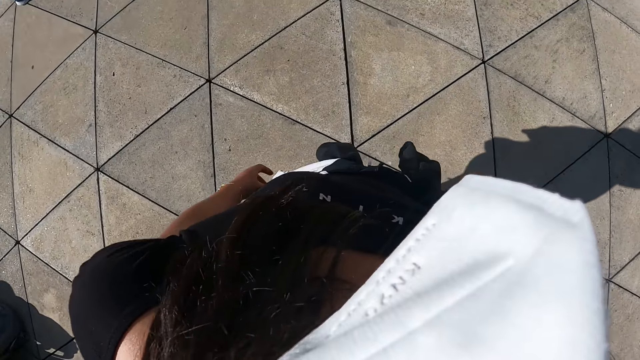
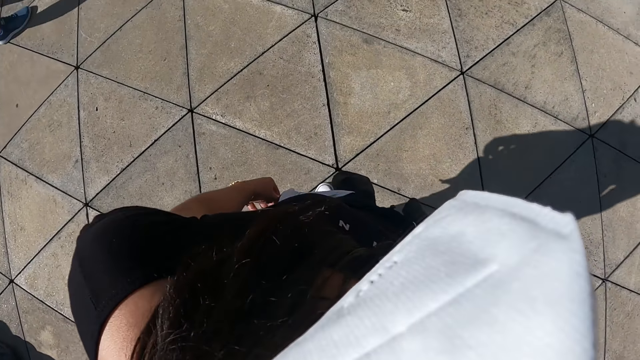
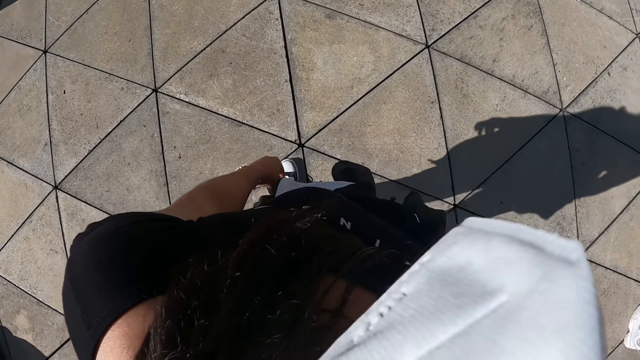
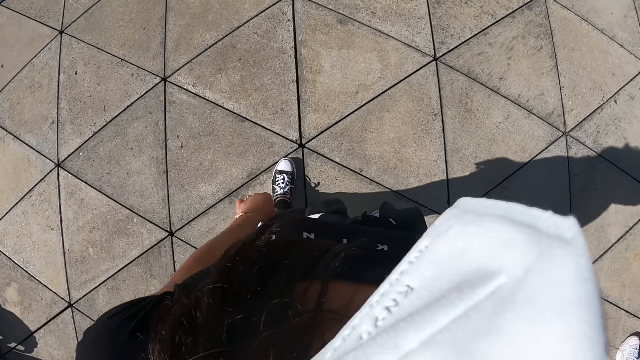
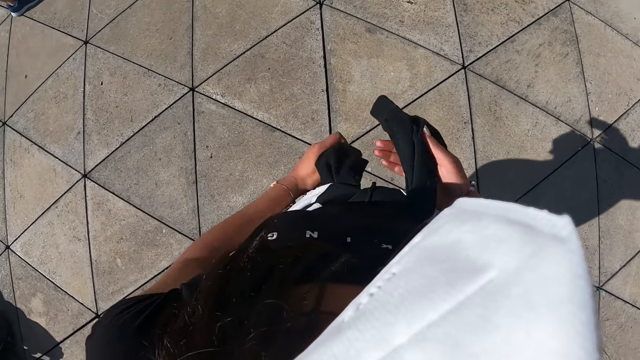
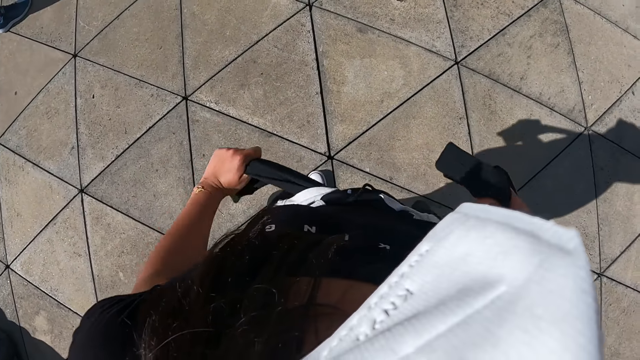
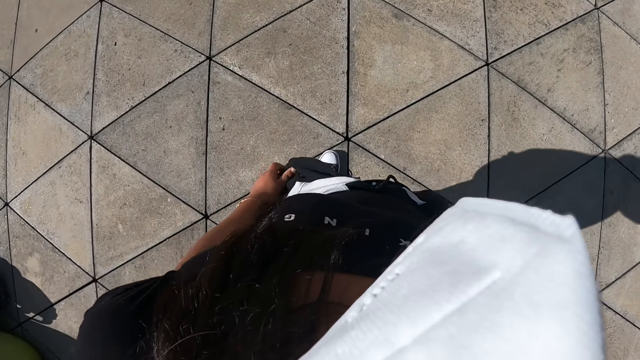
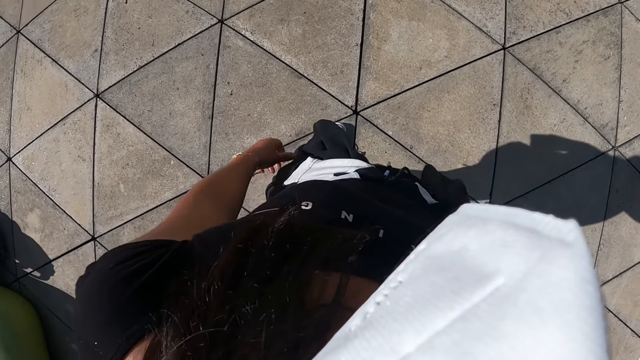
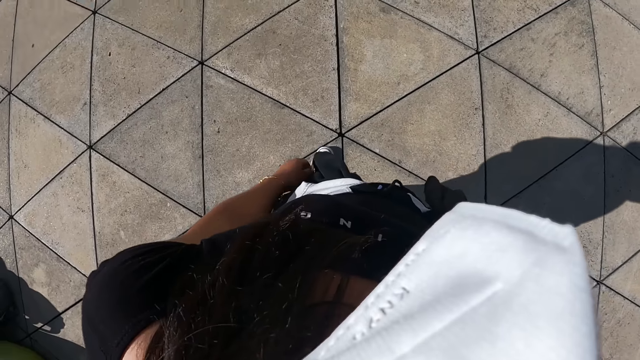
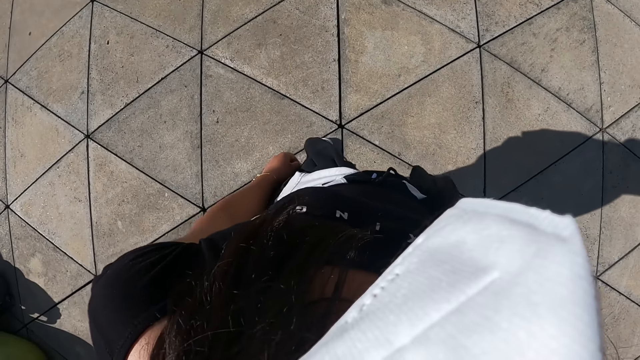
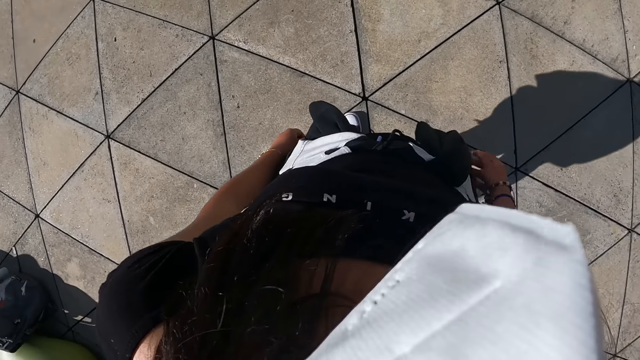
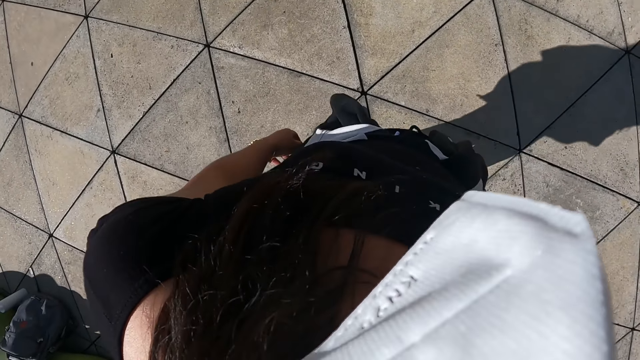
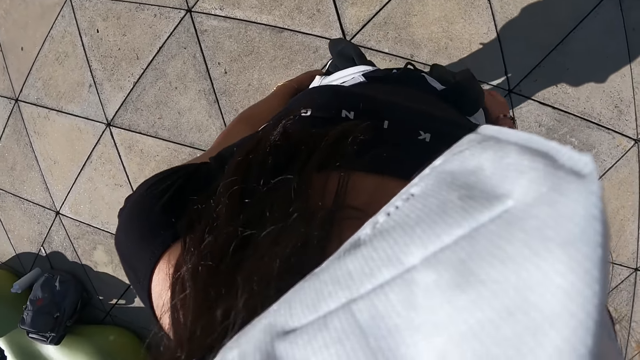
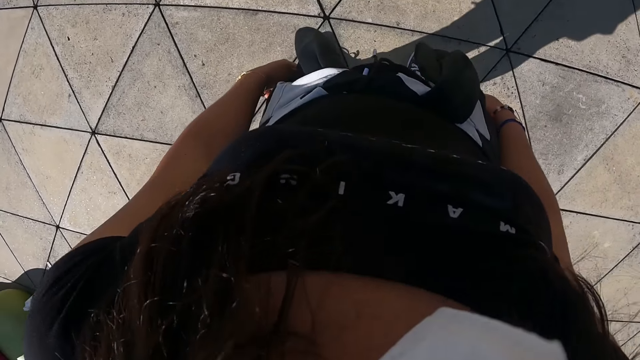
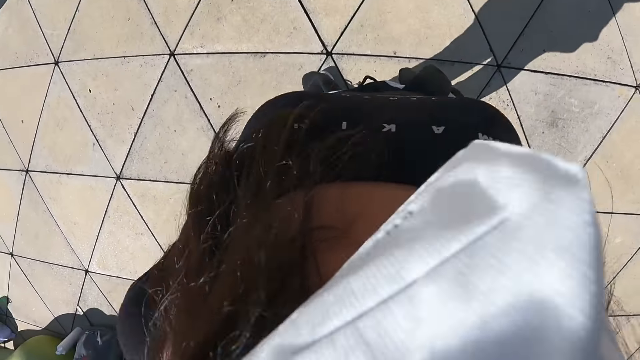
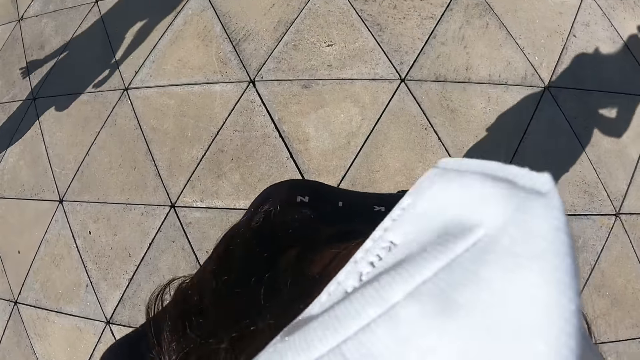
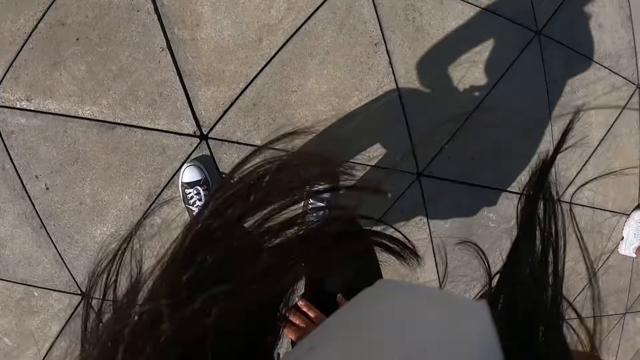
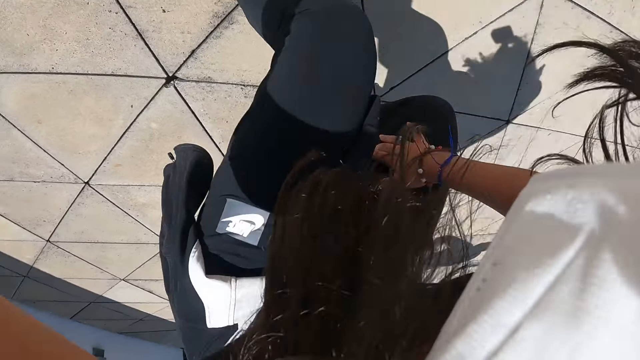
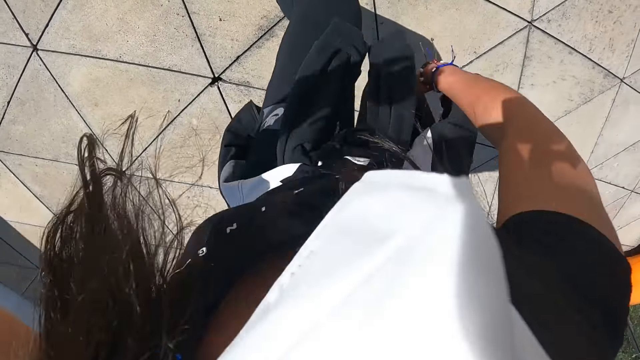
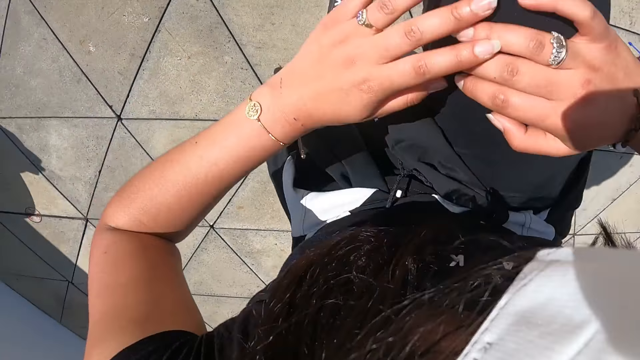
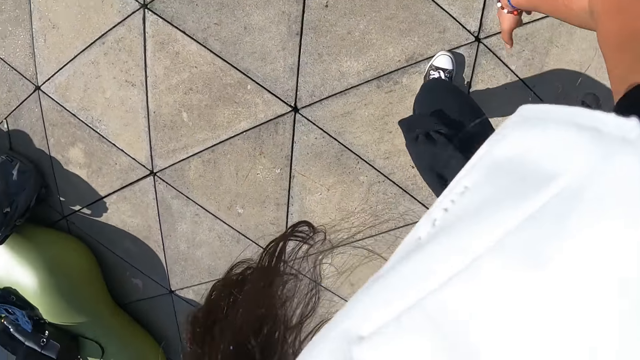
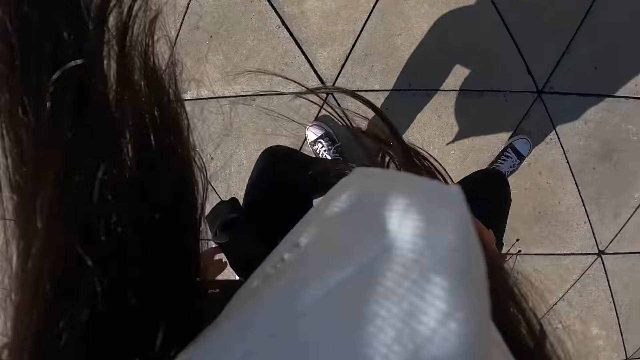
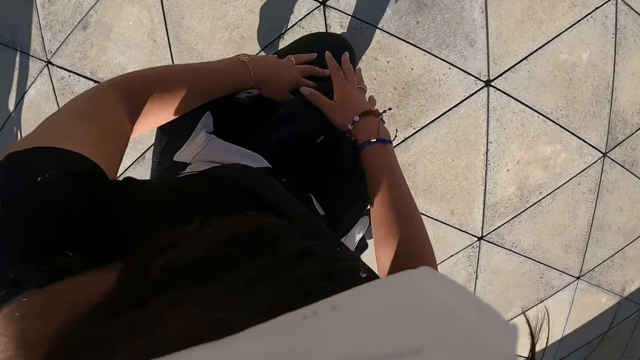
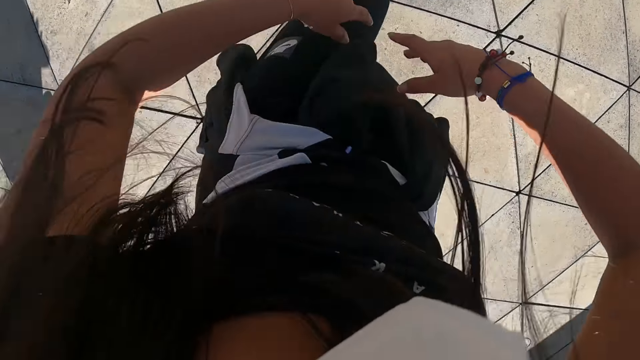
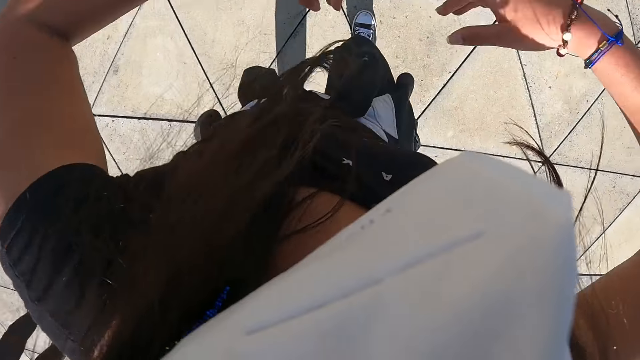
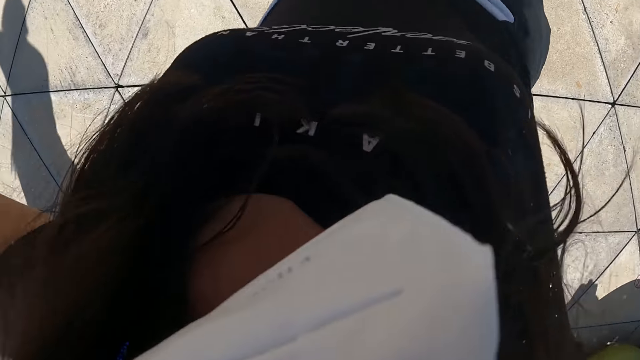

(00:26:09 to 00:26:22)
The camera wearer tightens the sweater around her waist with both hands. She dances with a group of people outside. She does exercise.

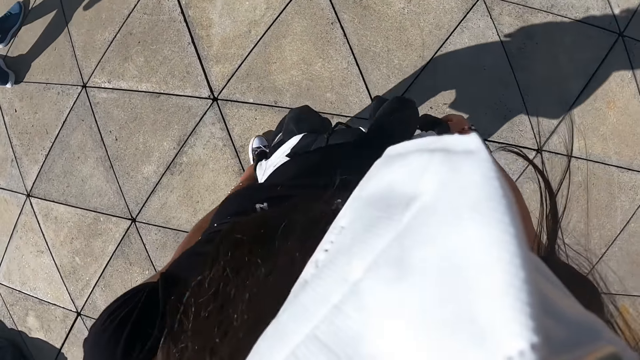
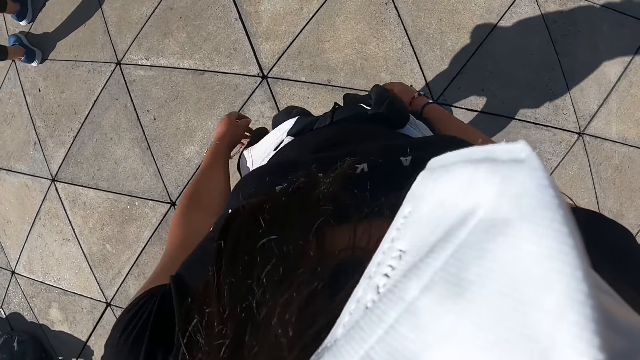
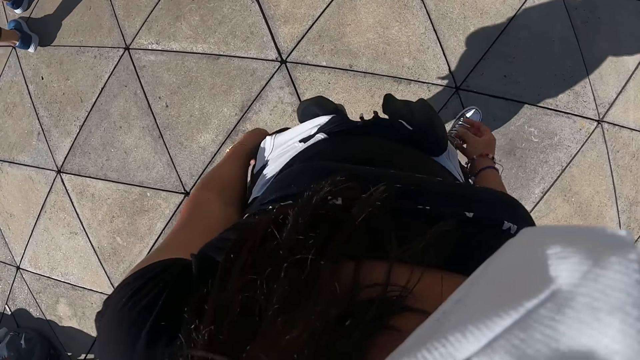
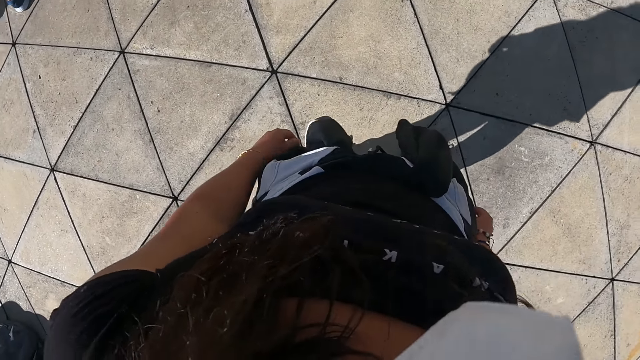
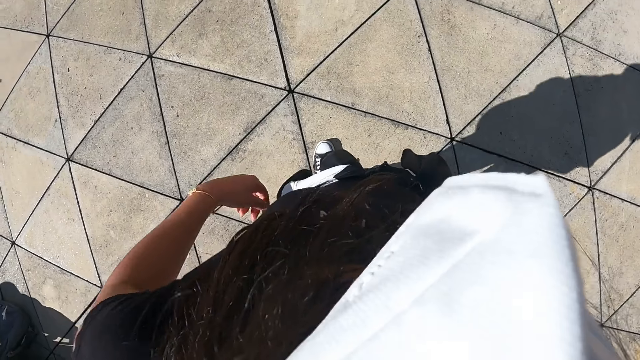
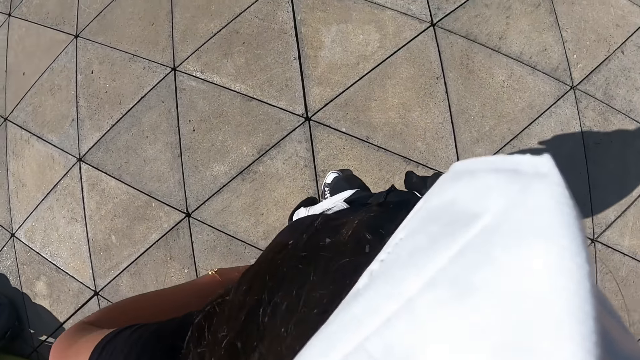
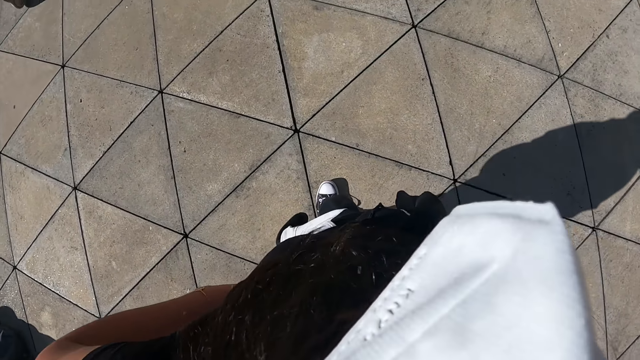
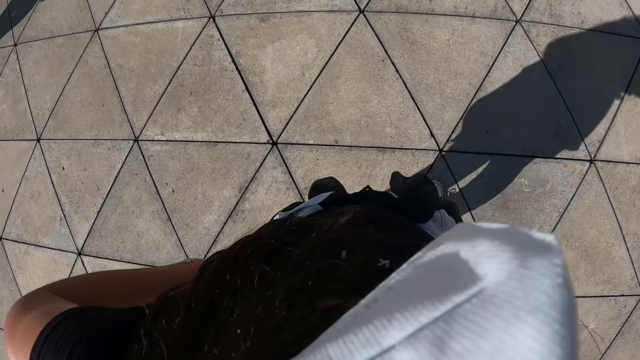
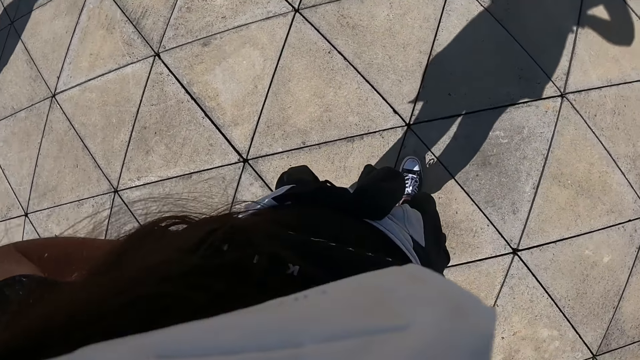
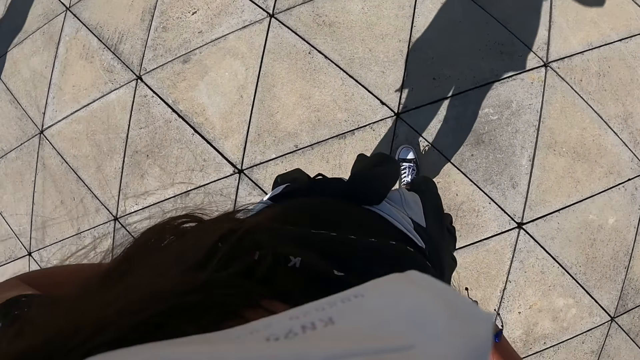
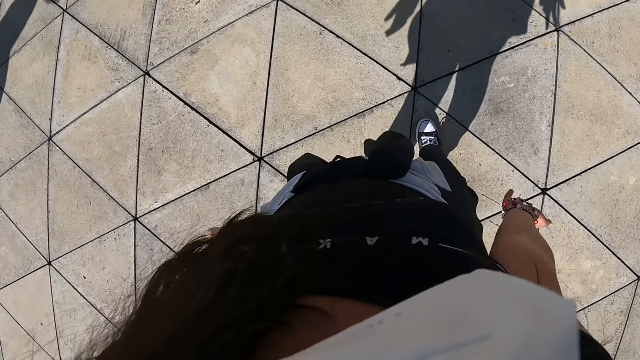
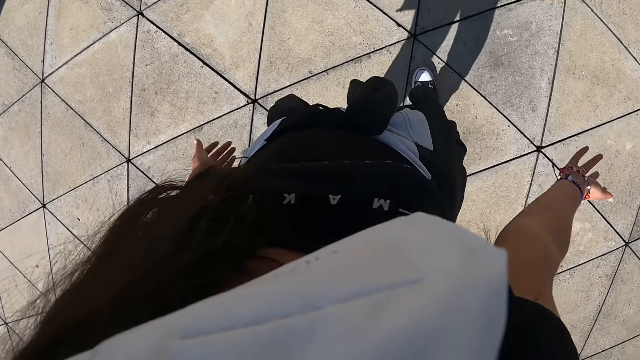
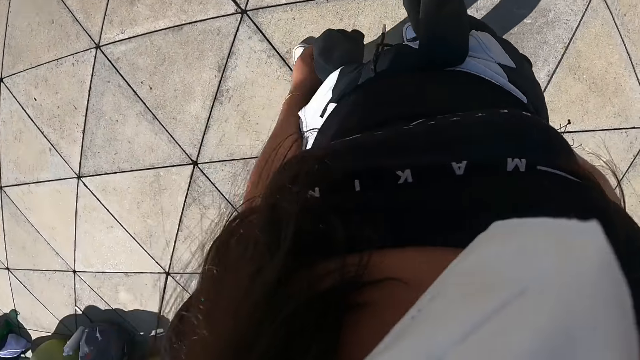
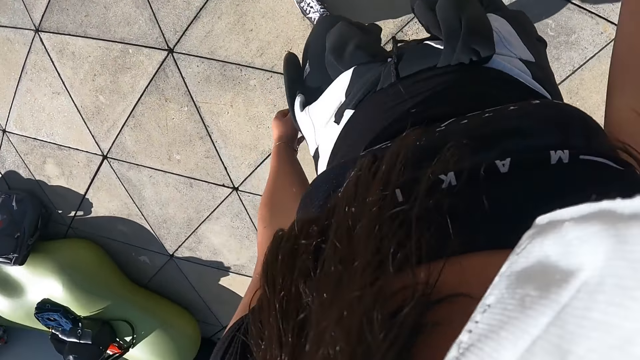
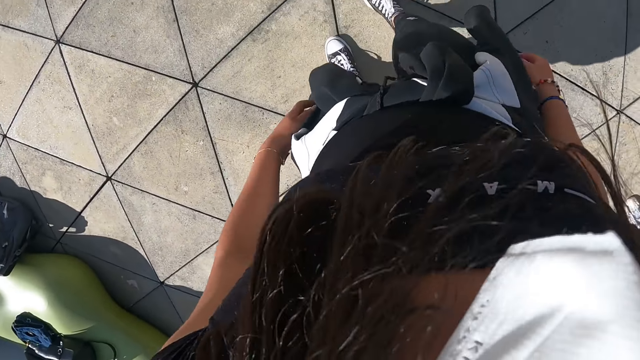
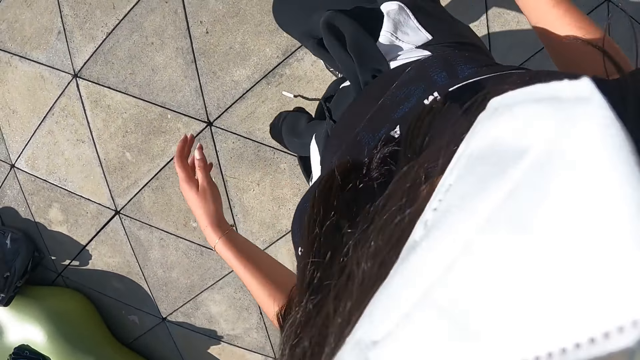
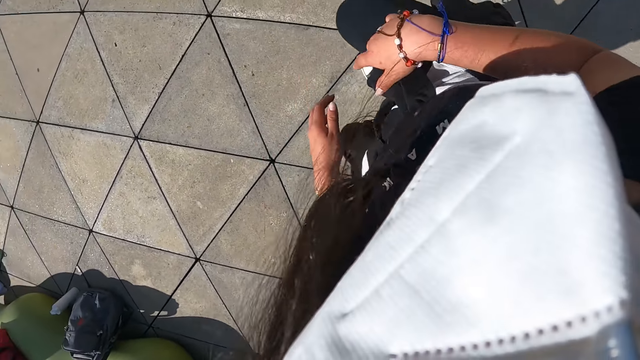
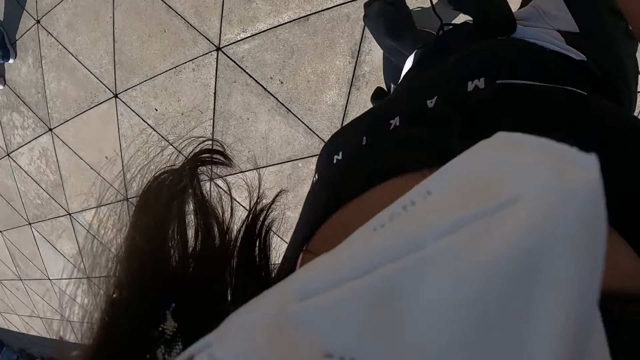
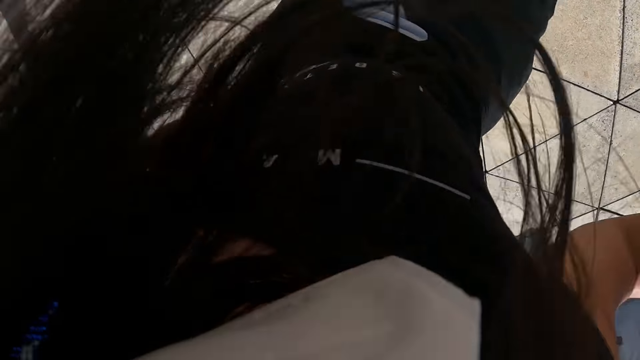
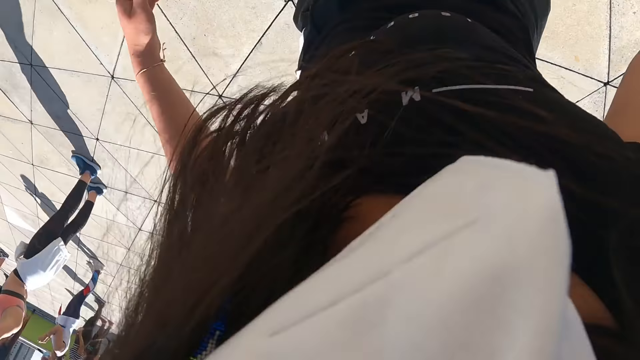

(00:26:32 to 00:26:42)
The camera wearer places both hands on her waist.
